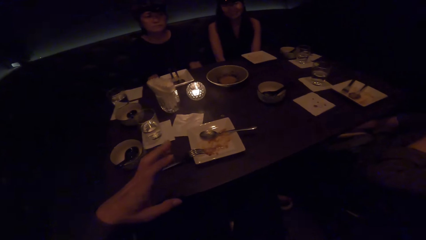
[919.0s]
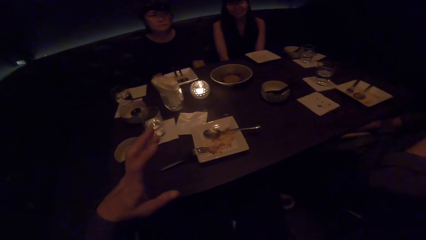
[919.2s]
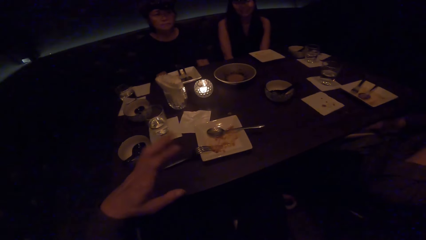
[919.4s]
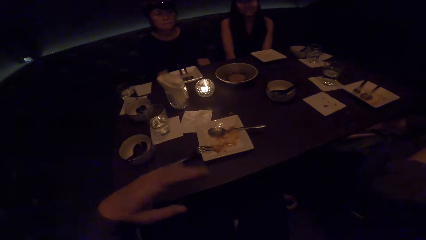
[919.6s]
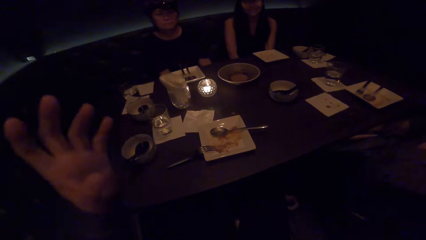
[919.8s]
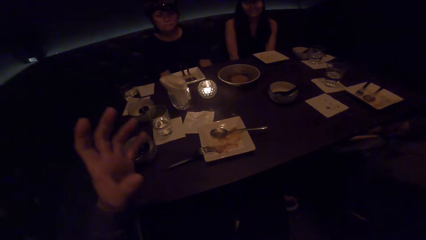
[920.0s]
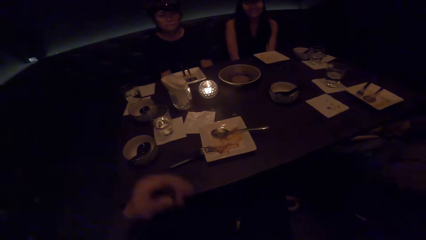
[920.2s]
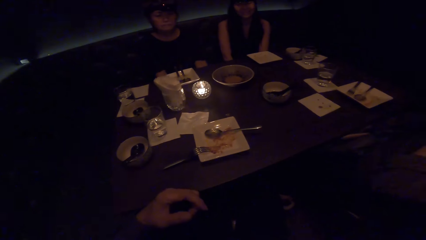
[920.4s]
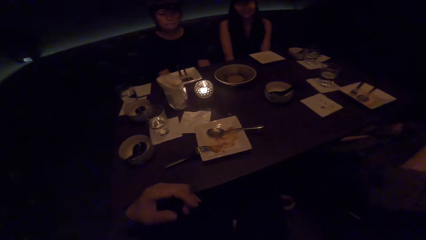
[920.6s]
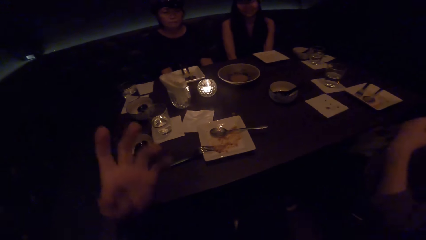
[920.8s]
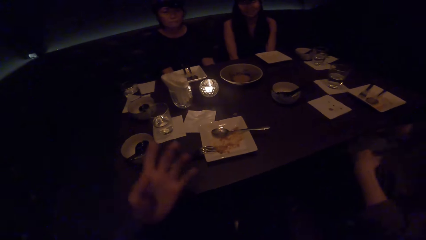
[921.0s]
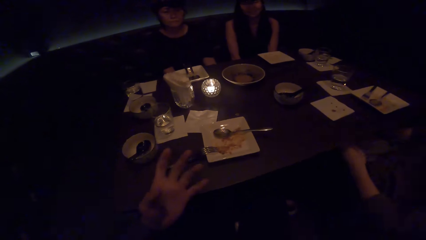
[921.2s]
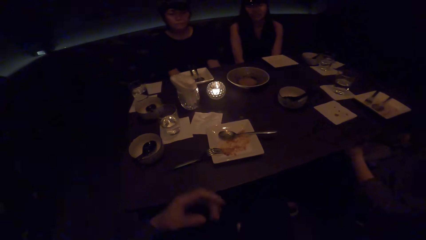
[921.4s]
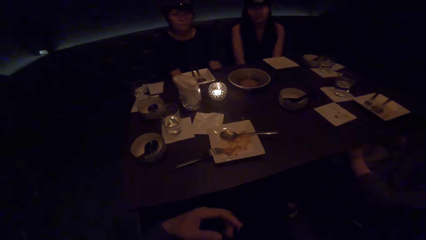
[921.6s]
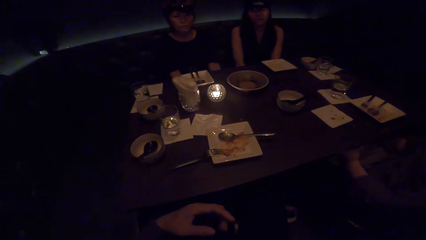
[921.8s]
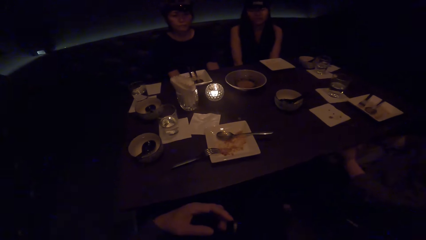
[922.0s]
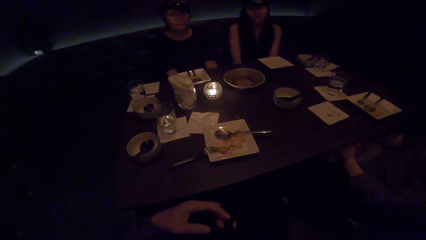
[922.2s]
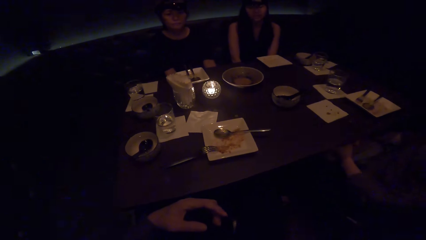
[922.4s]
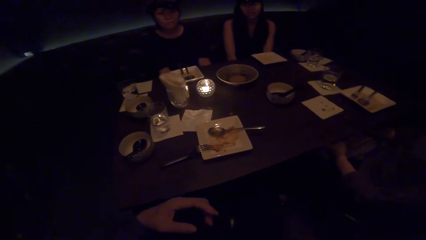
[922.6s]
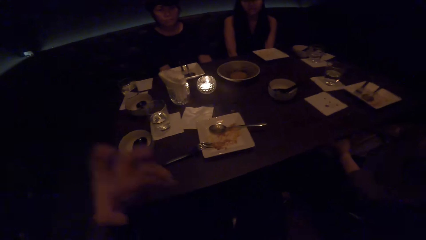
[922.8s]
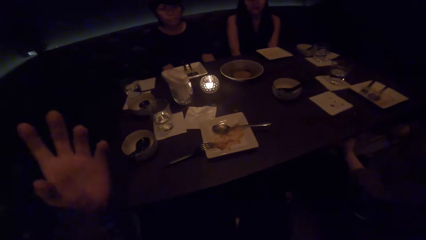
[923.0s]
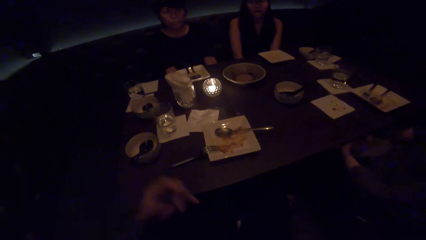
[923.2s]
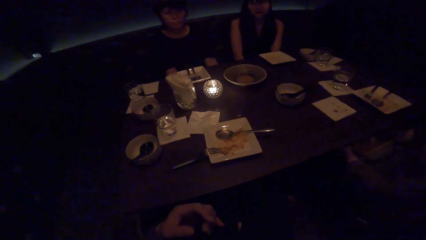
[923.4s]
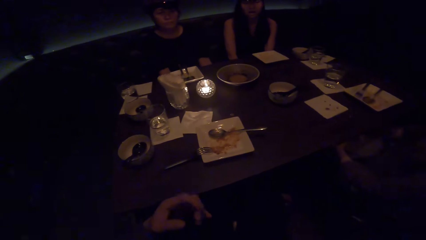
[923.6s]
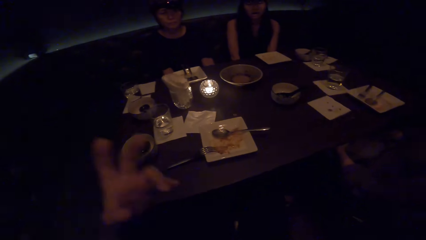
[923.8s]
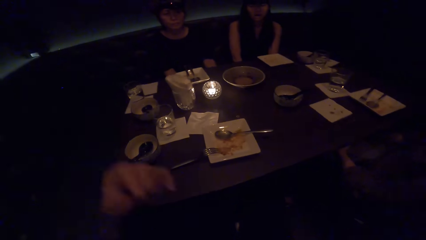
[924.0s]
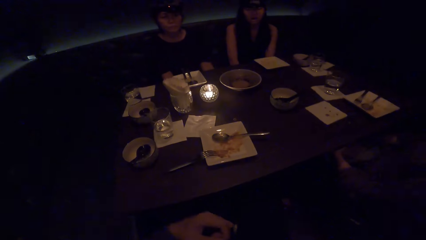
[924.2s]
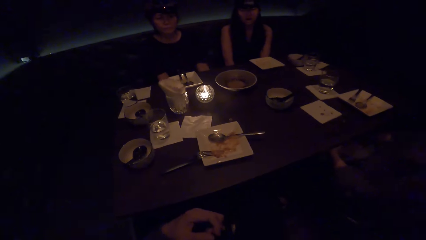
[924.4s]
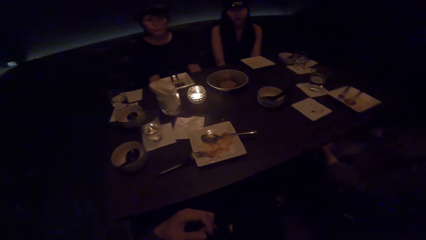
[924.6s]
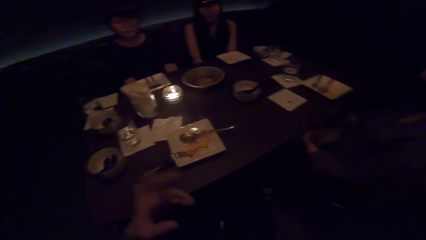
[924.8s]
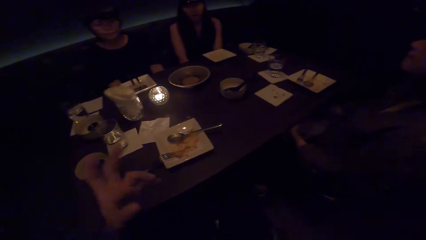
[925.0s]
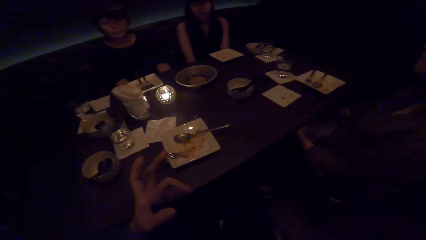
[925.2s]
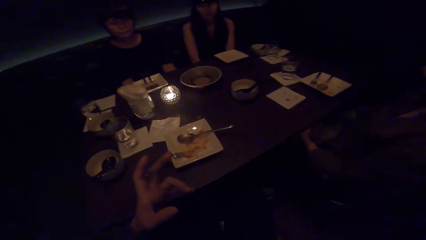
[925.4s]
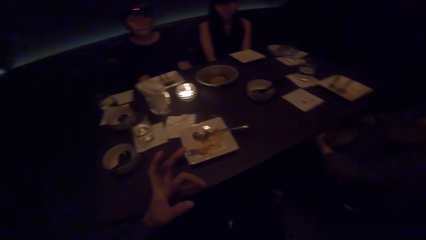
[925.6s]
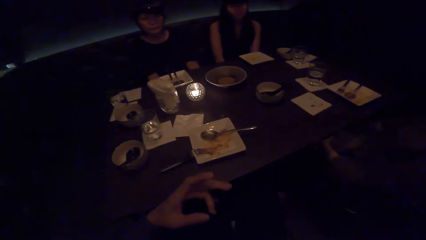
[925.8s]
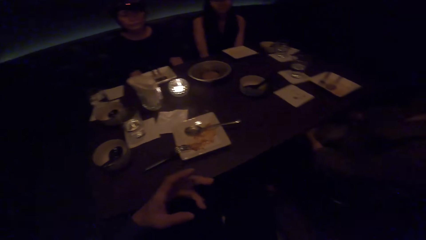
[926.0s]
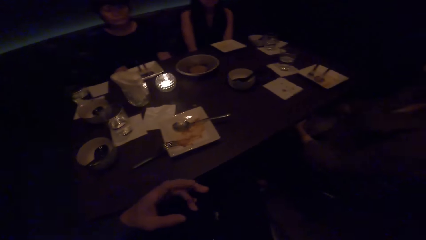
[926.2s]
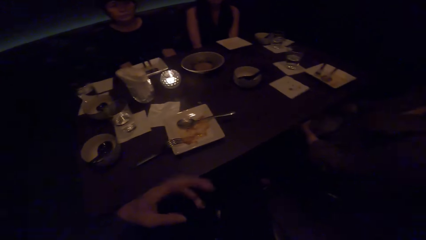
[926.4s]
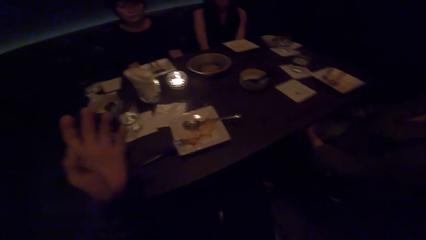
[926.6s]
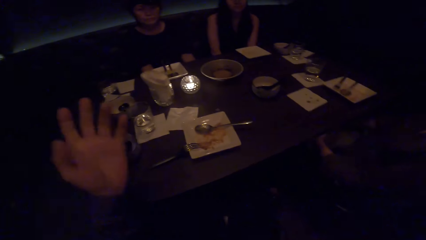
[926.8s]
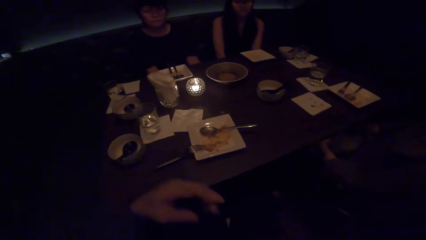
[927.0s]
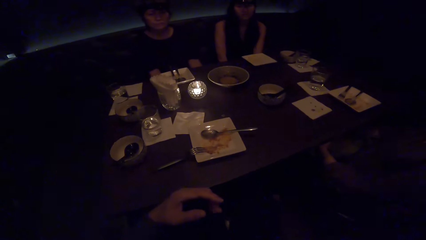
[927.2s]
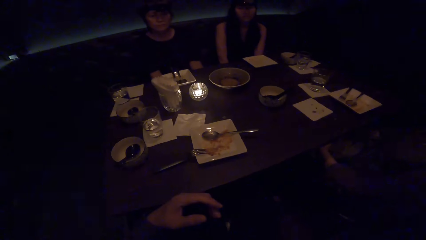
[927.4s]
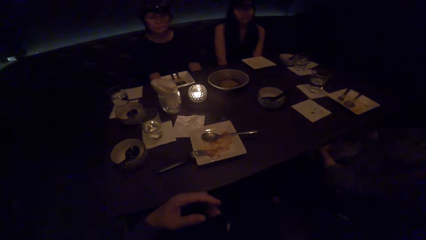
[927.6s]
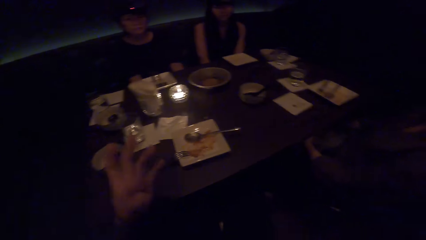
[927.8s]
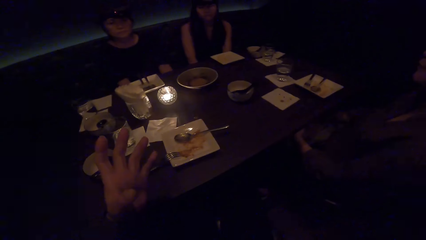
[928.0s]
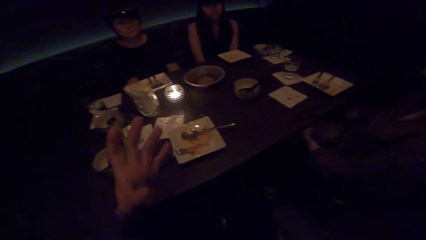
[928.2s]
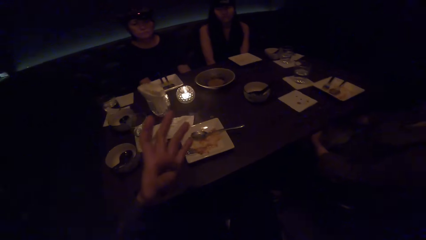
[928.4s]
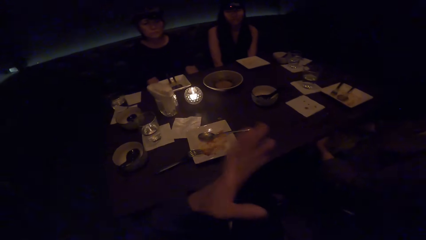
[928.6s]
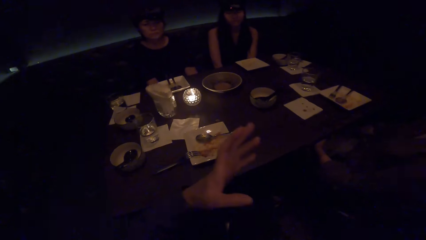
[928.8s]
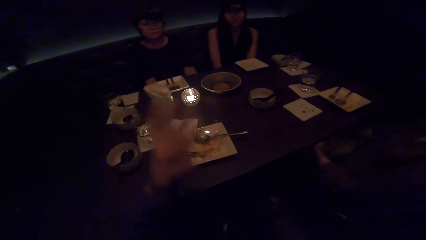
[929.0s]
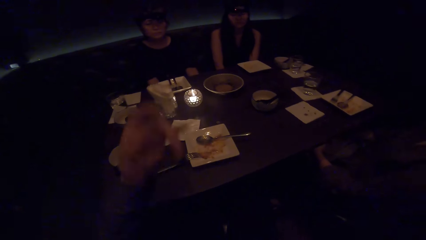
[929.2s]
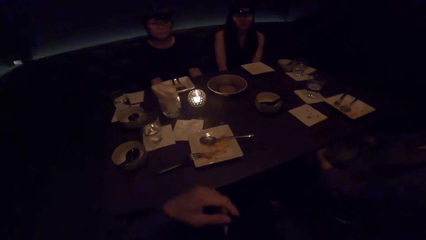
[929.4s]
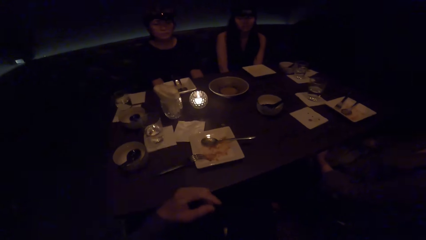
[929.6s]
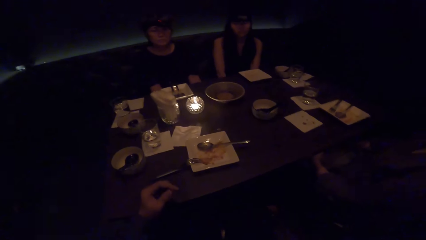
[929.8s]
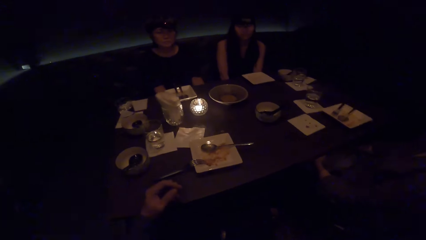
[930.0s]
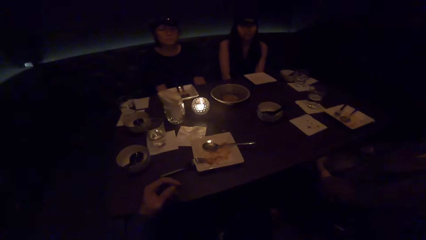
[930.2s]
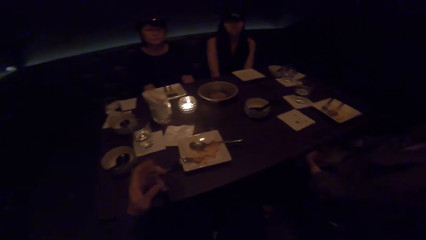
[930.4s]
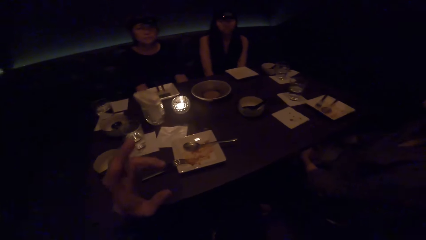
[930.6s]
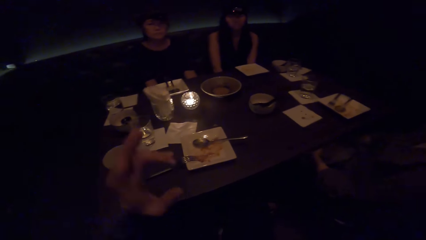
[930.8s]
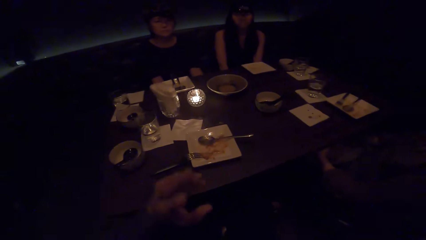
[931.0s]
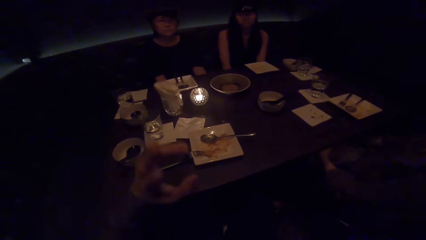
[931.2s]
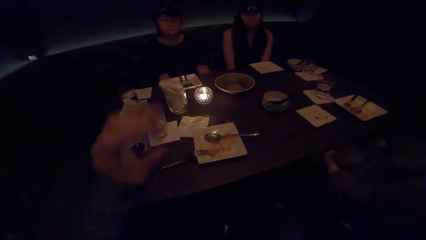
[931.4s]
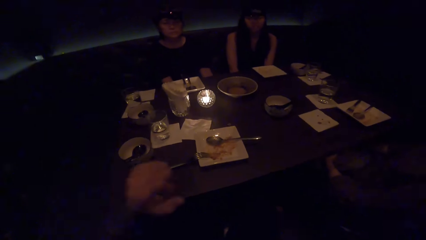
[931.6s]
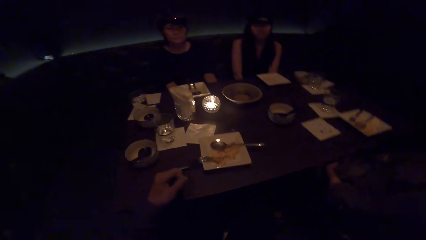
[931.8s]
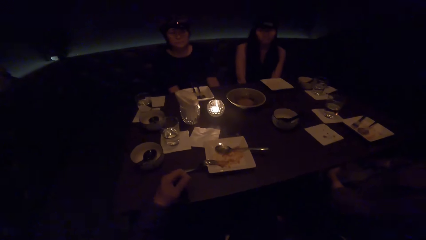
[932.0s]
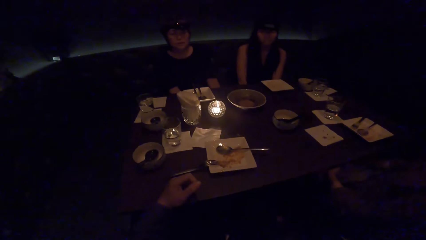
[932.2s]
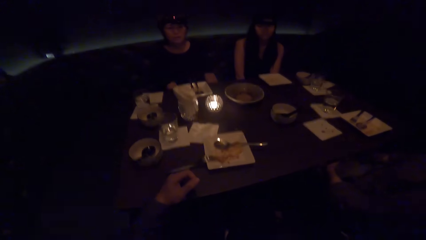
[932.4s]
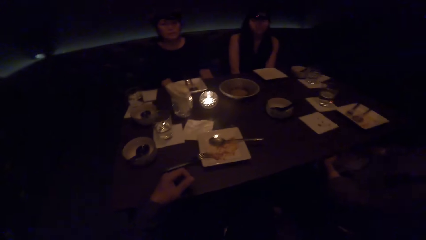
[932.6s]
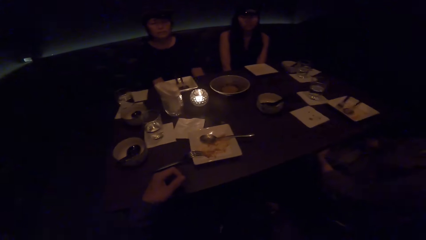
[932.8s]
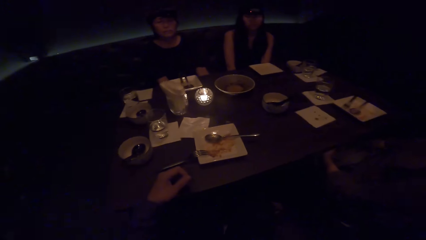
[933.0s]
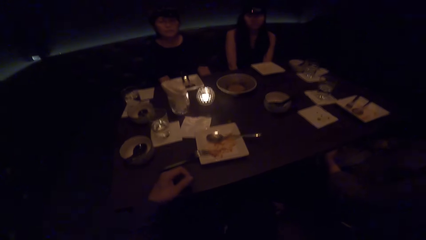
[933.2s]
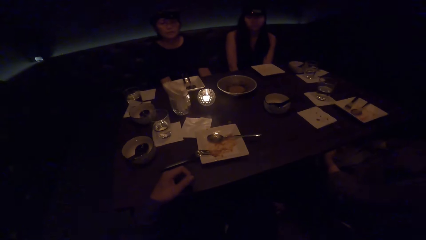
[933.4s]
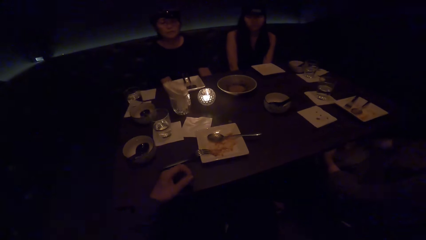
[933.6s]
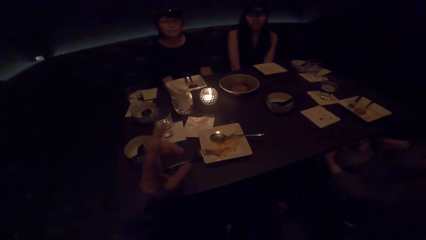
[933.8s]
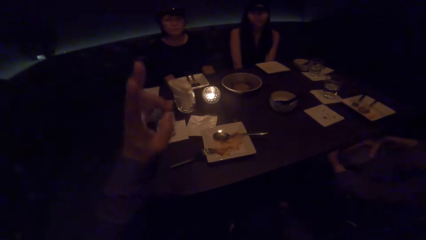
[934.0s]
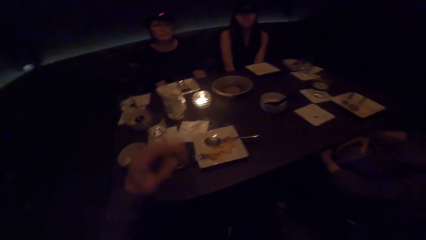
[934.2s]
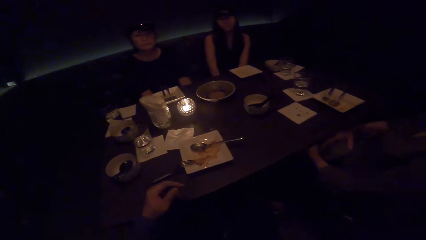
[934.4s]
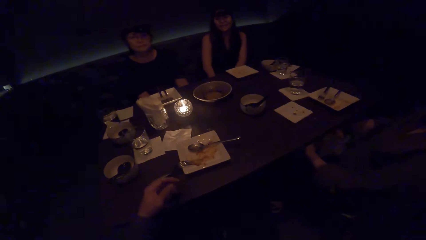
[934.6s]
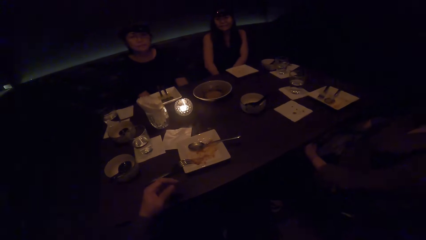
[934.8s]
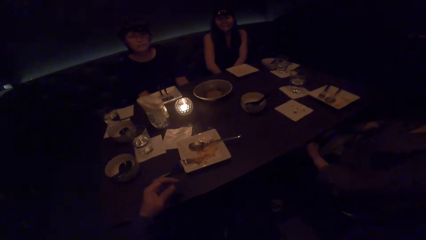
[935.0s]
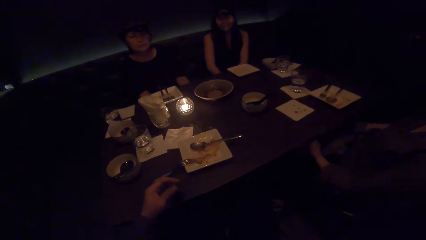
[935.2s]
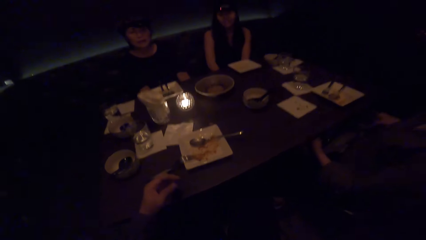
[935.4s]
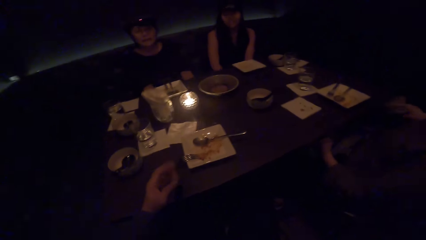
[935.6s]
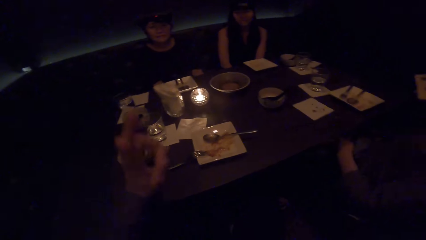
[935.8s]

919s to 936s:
The camera wearer interacts with a woman.
